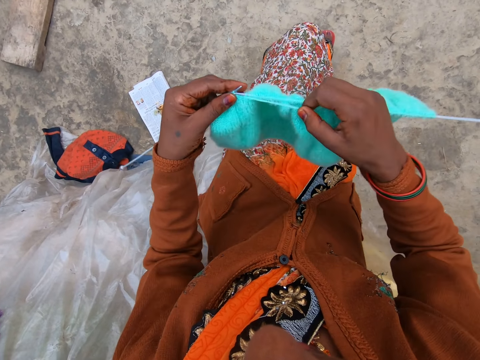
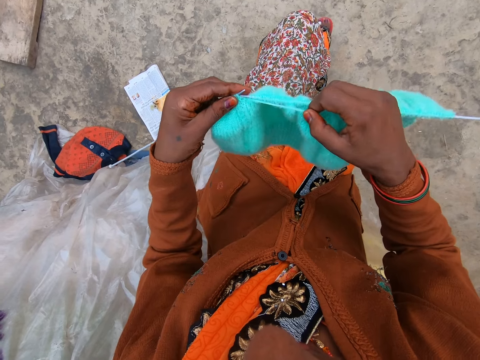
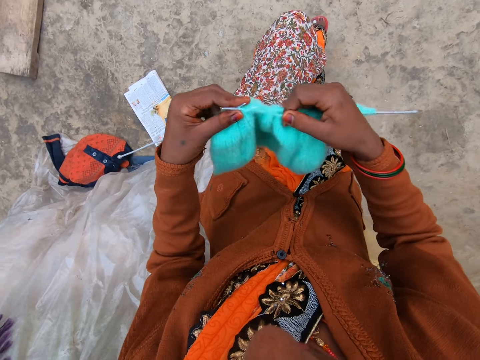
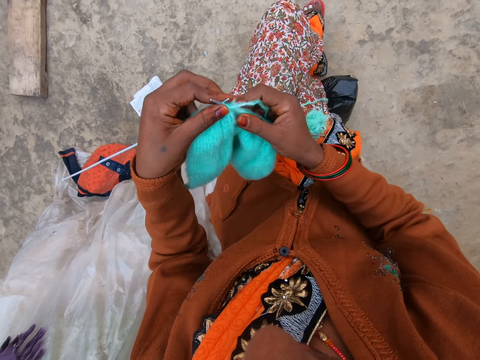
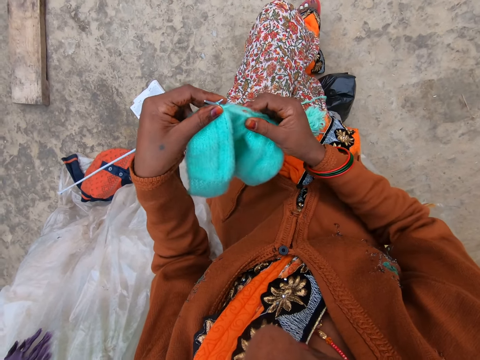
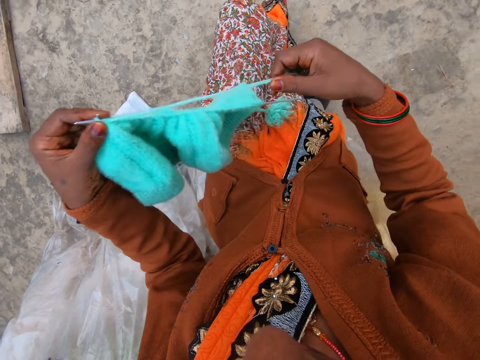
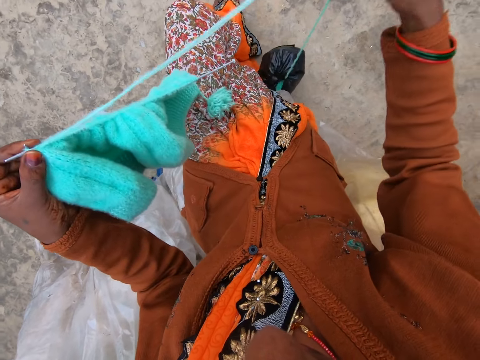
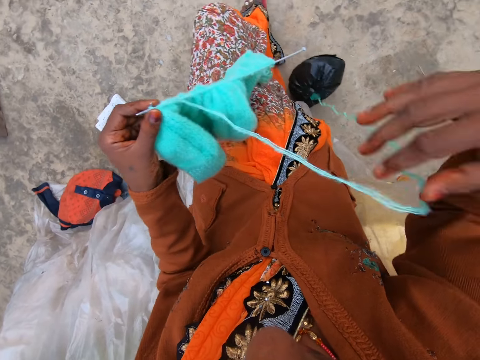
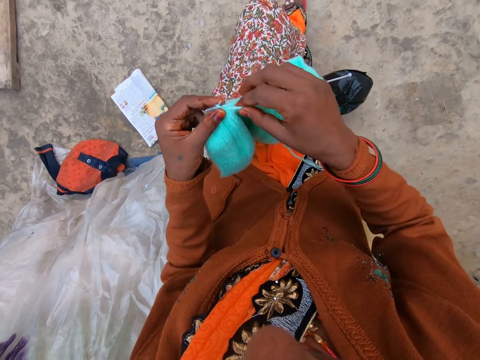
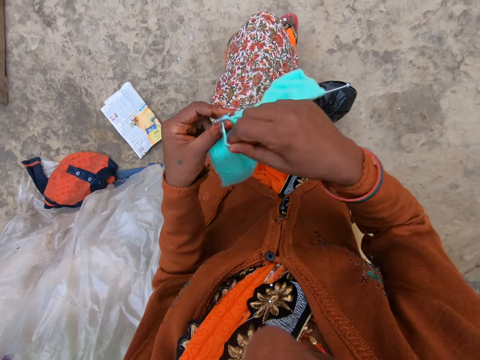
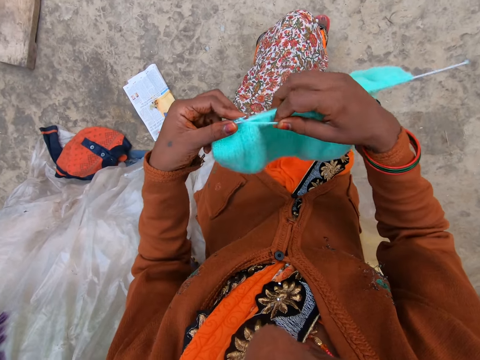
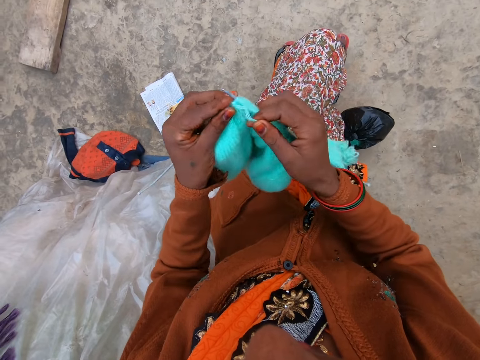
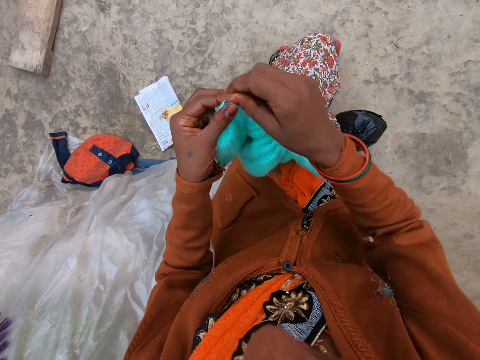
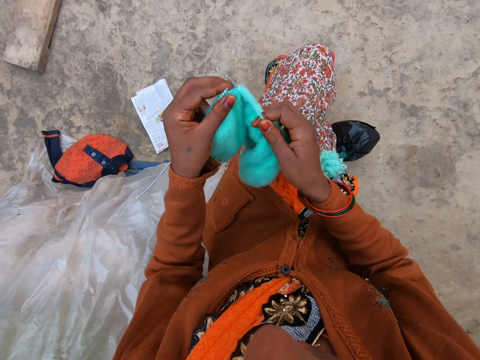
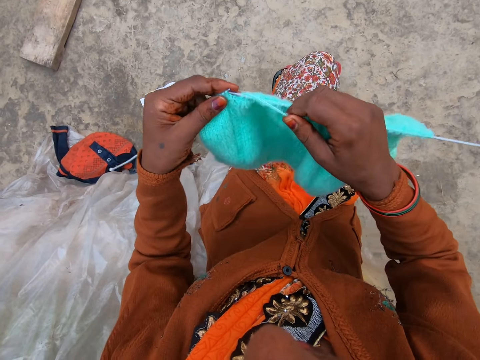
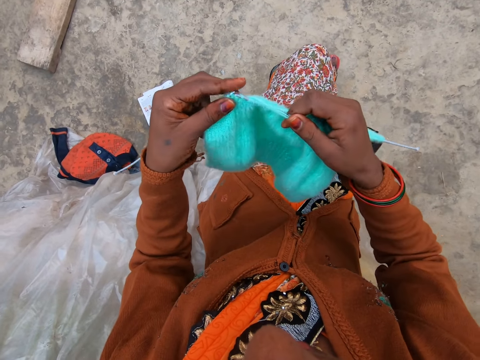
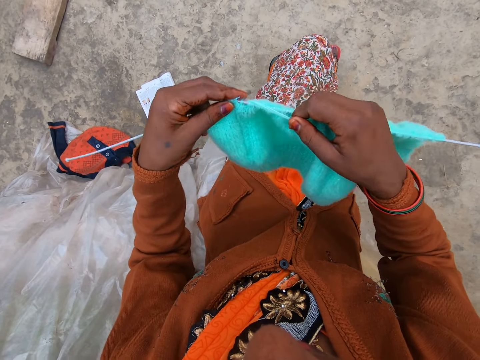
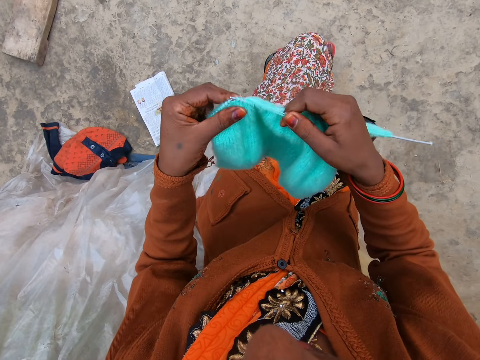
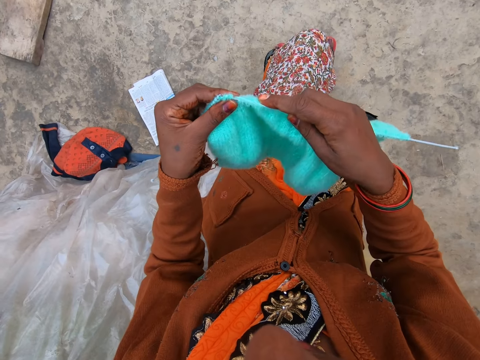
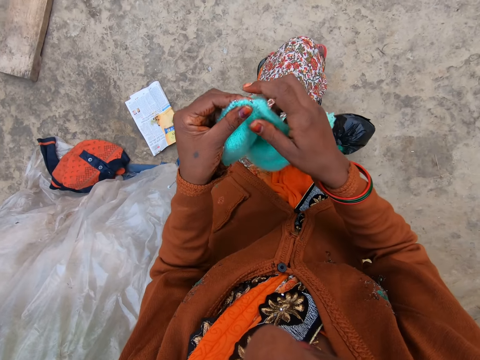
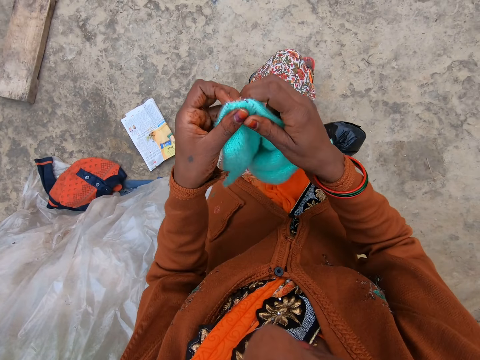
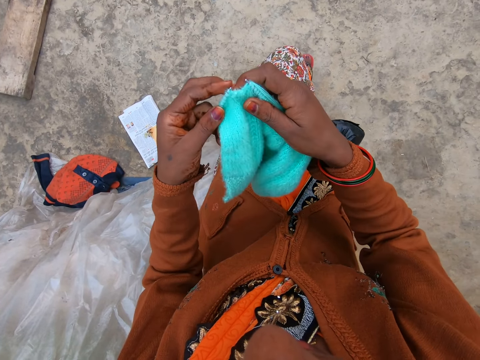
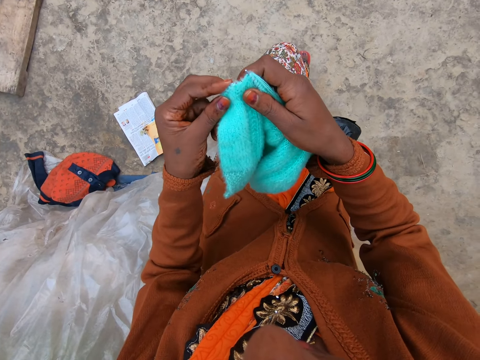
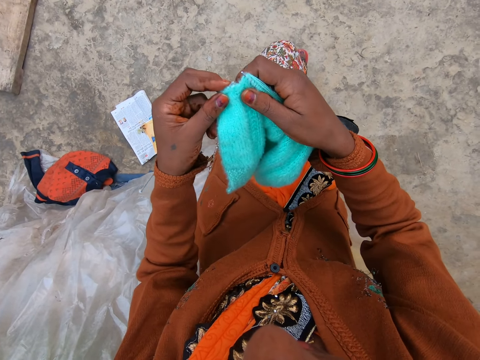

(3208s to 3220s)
The camera wearer places the needle on her lap. She stretches out the yarn. She pulls a thread. She knits the yarn. She places the needle on her lap.

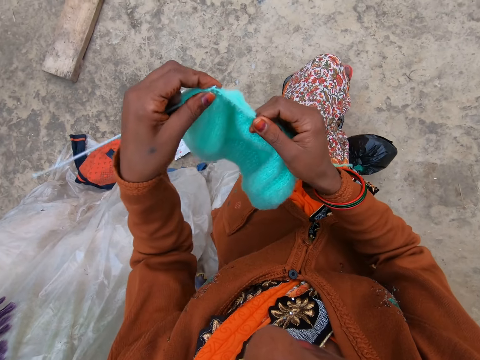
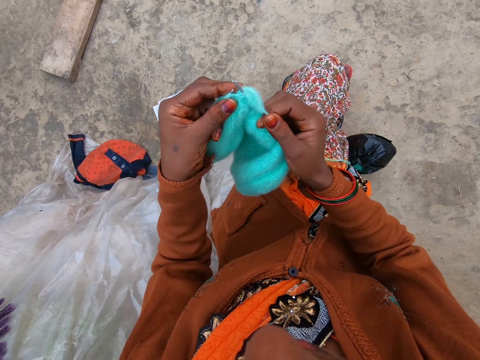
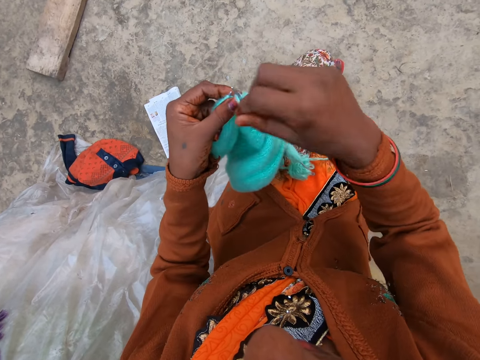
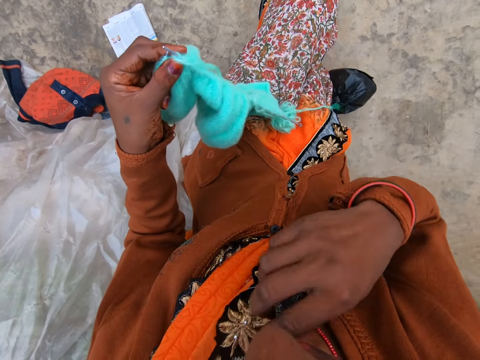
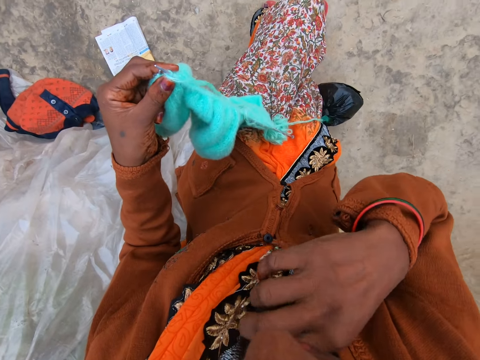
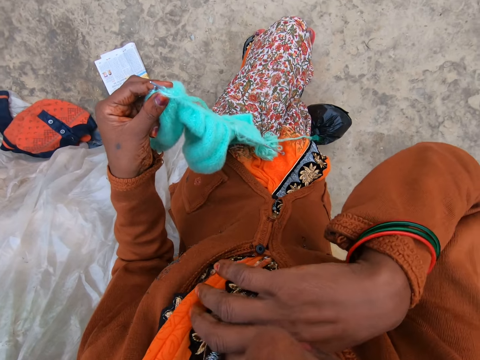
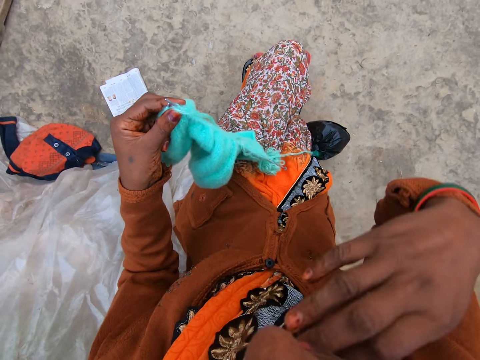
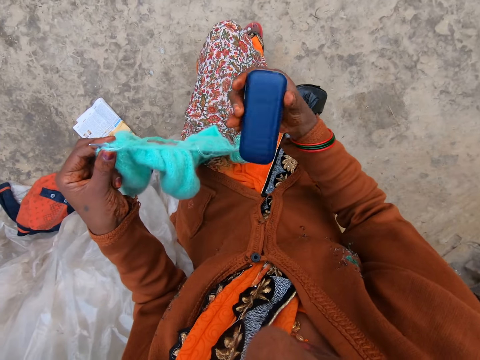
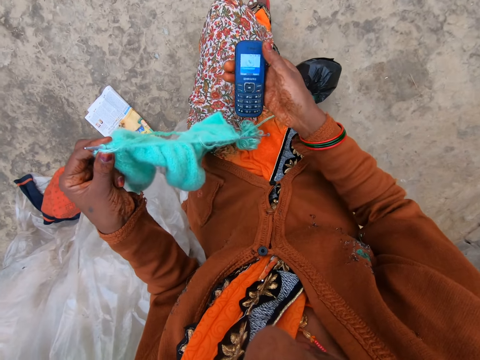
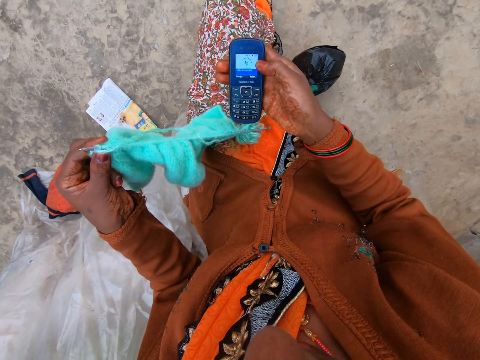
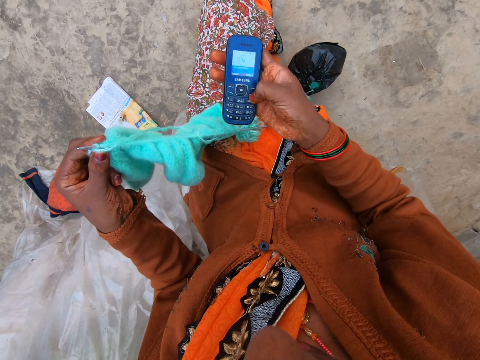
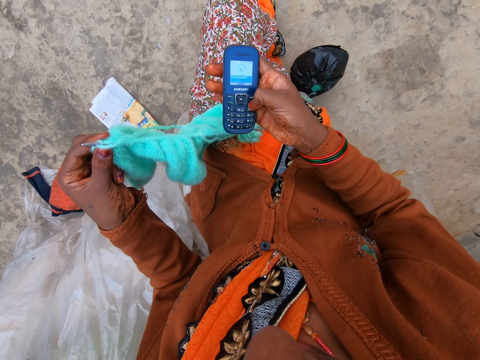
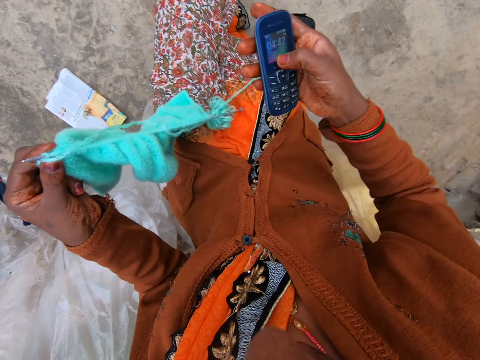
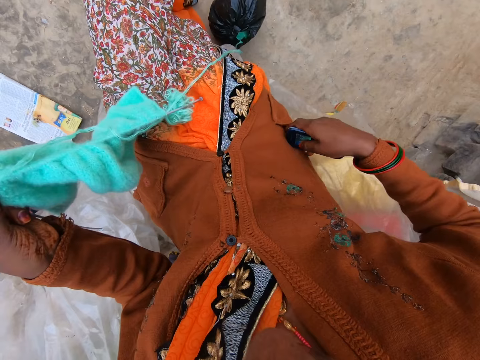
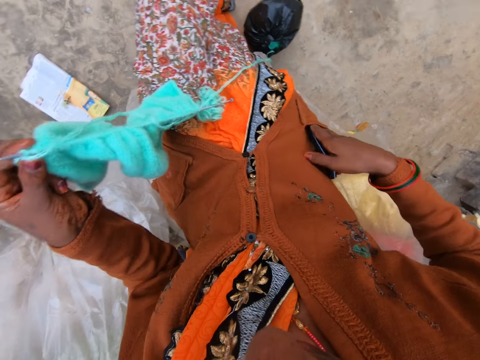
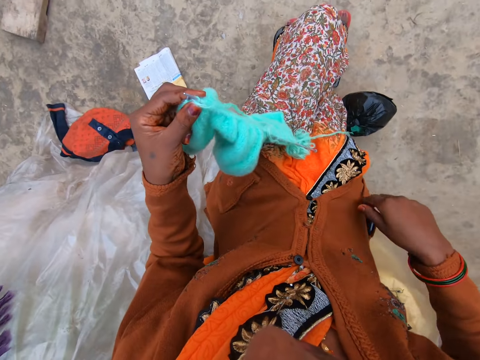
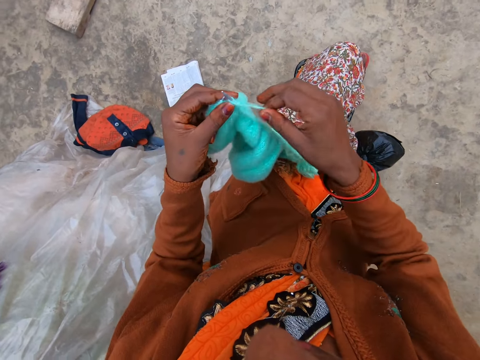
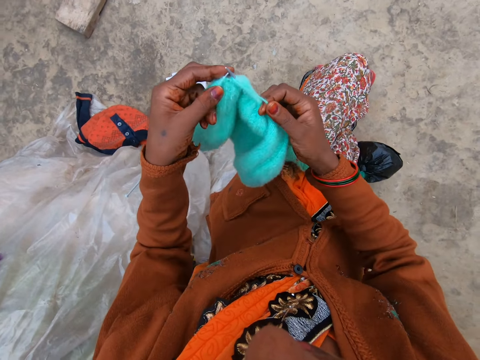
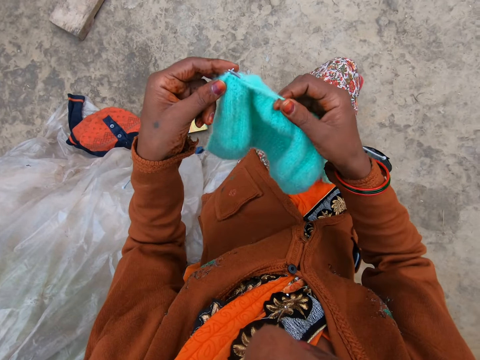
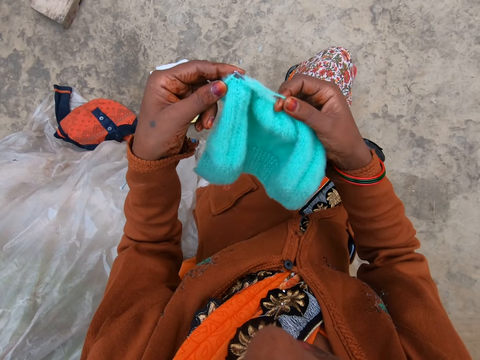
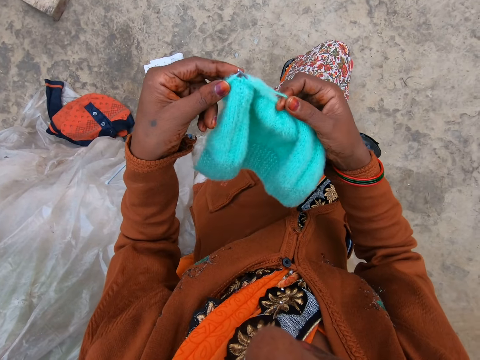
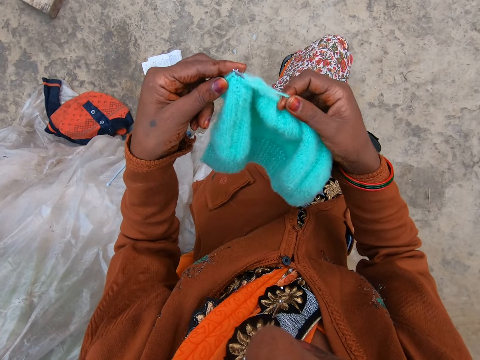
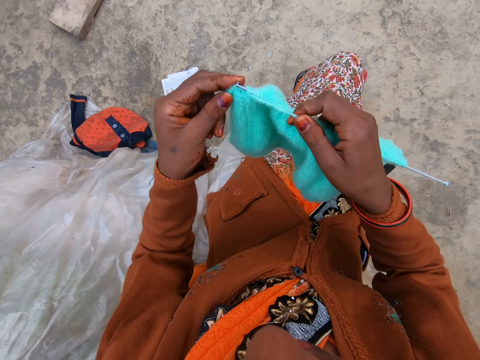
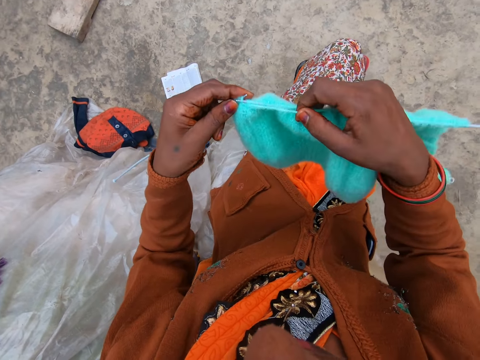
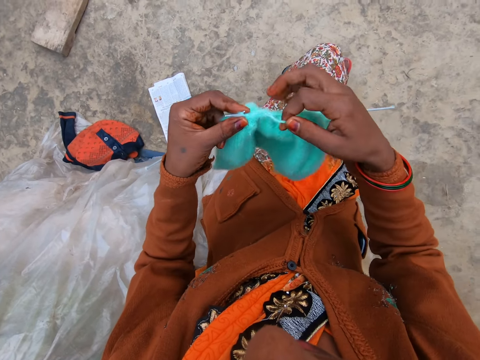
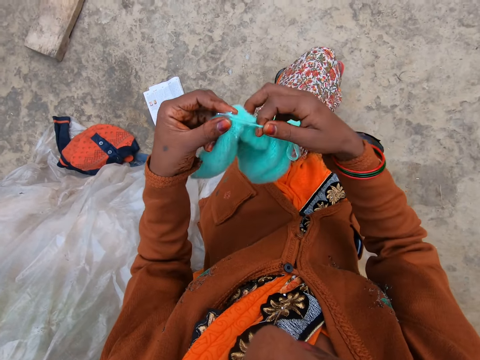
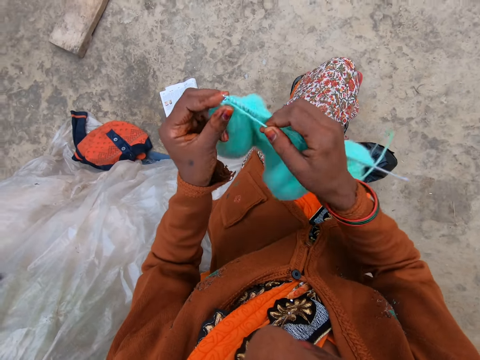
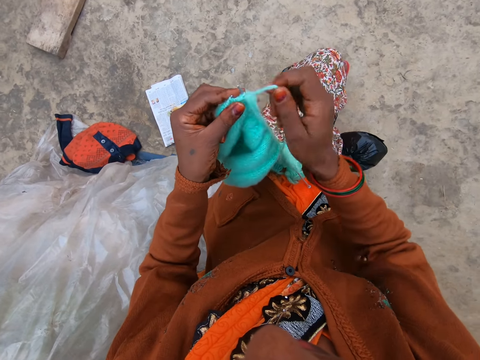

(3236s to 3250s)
The camera wearer takes a phone from her purse with her right hand. She presses the phone in her right hand with her right hand. She drops the phone in the pocket of a coat with her right hand. She knits the wool with knitting needles in both hands.
